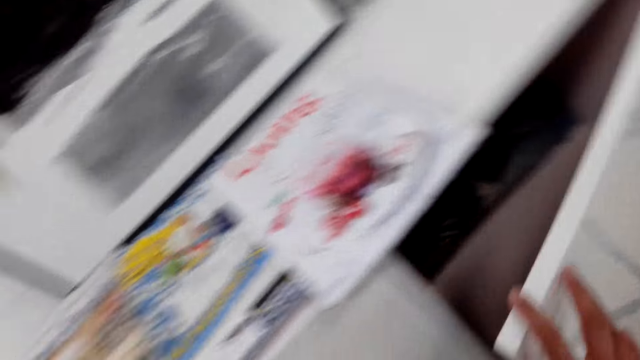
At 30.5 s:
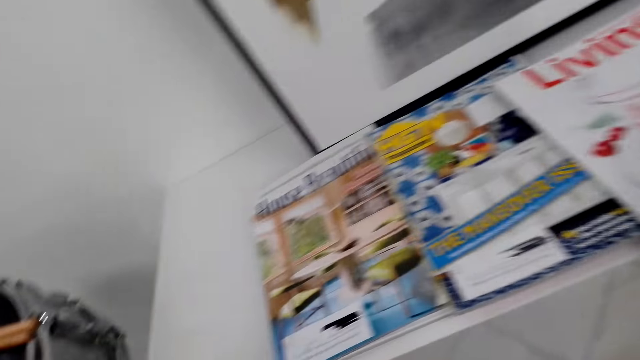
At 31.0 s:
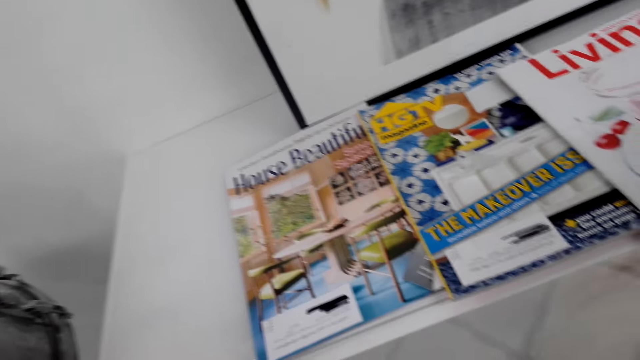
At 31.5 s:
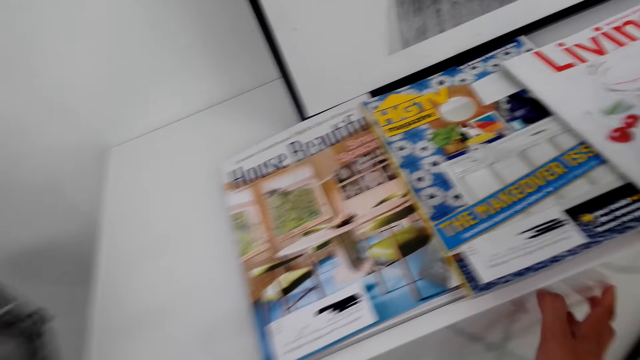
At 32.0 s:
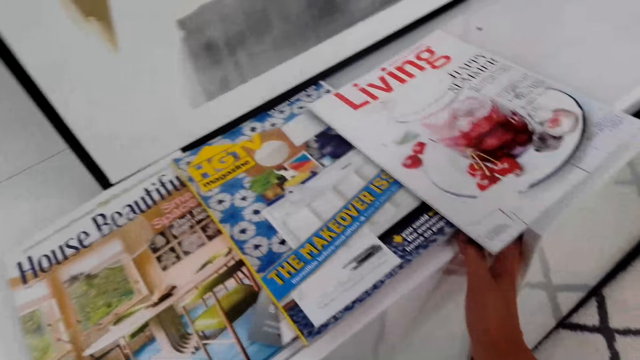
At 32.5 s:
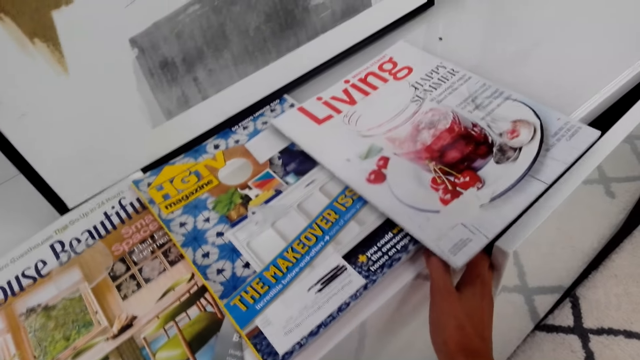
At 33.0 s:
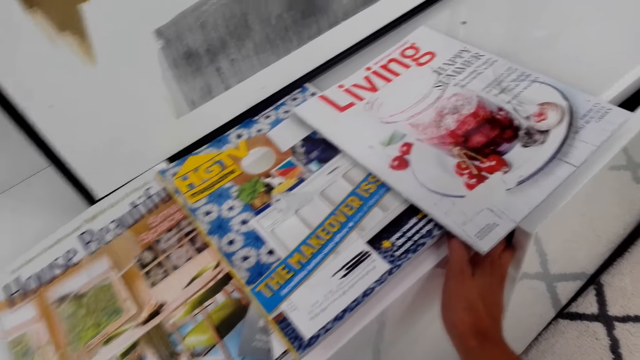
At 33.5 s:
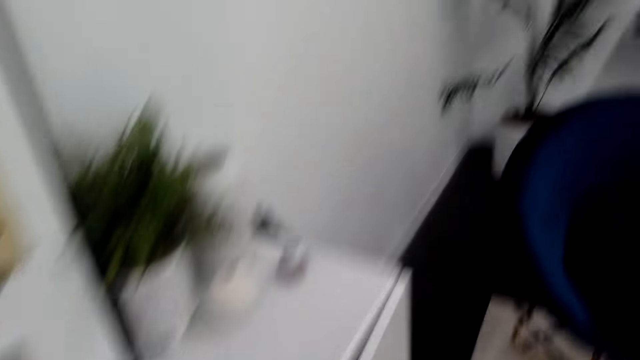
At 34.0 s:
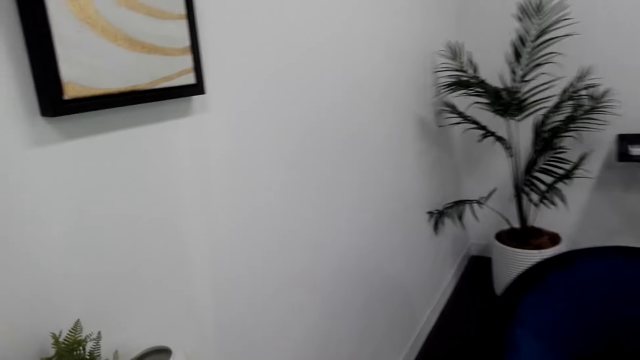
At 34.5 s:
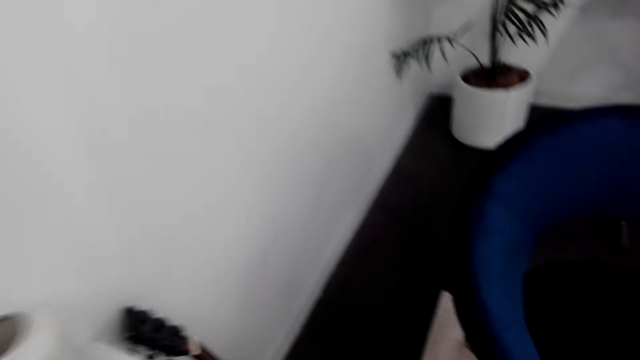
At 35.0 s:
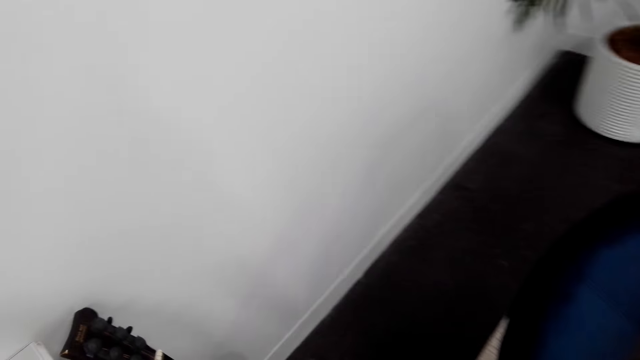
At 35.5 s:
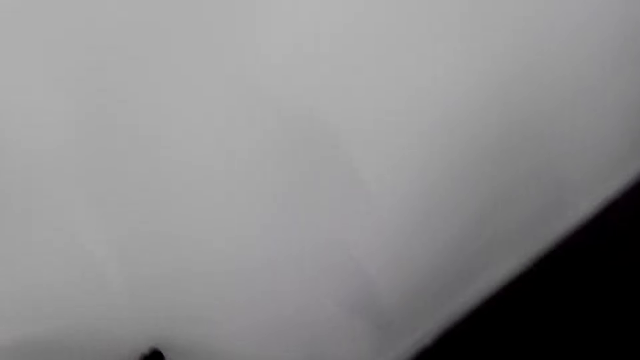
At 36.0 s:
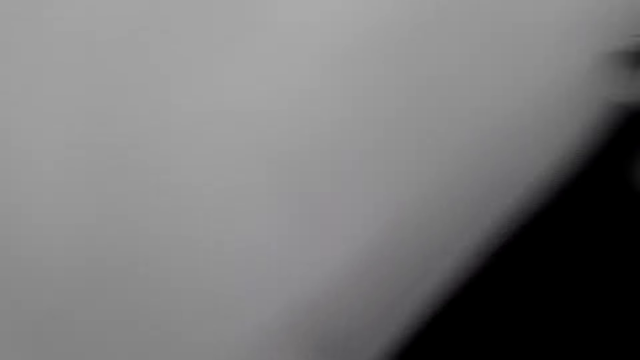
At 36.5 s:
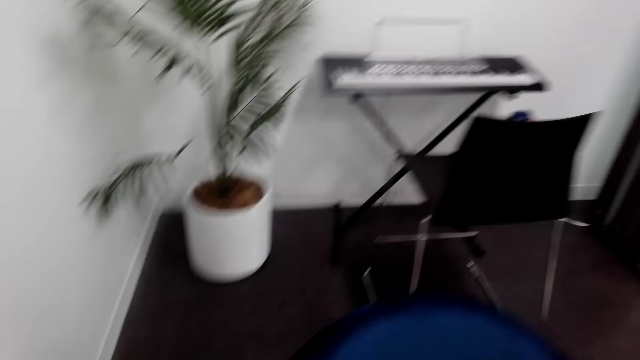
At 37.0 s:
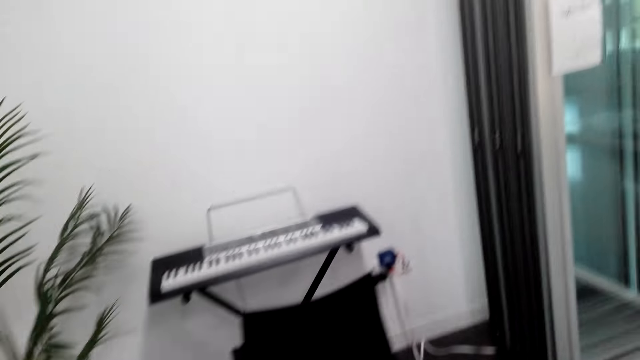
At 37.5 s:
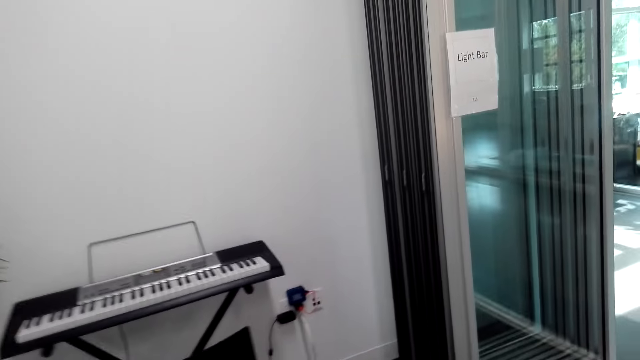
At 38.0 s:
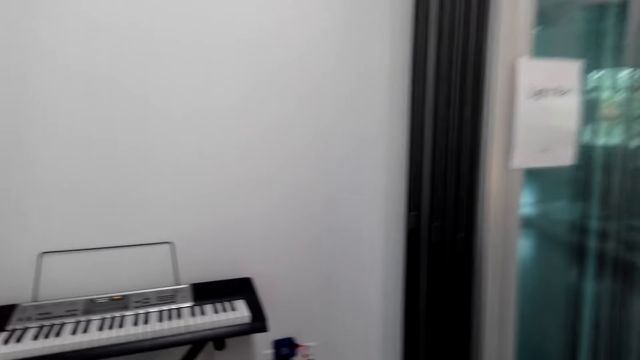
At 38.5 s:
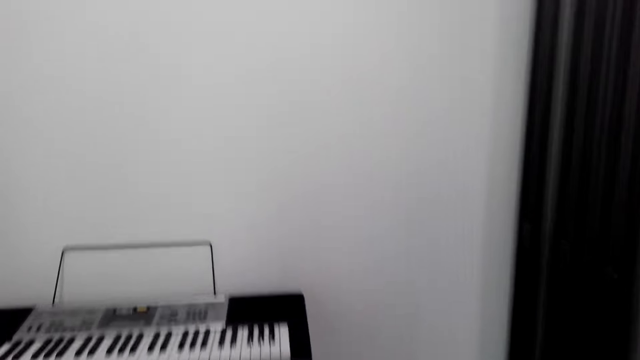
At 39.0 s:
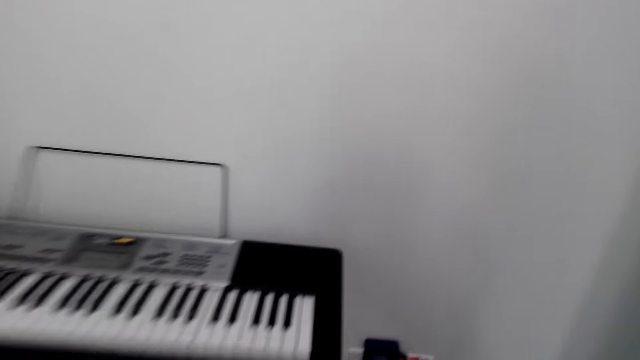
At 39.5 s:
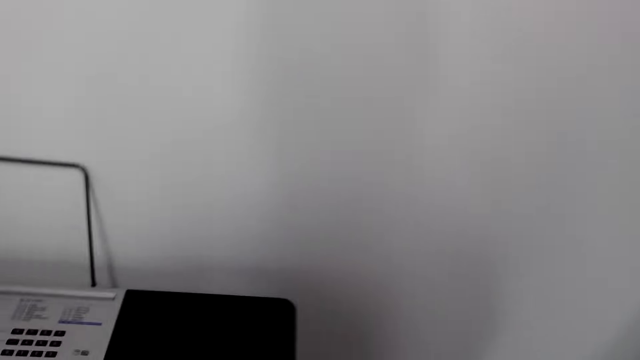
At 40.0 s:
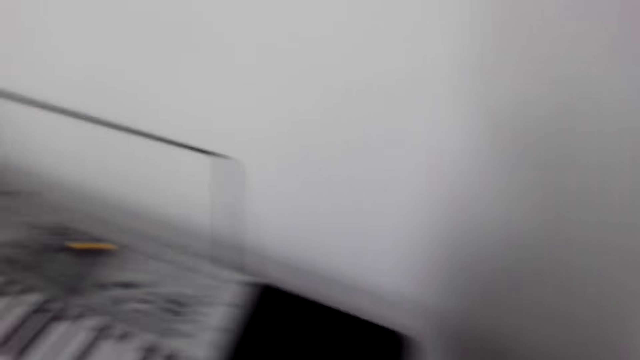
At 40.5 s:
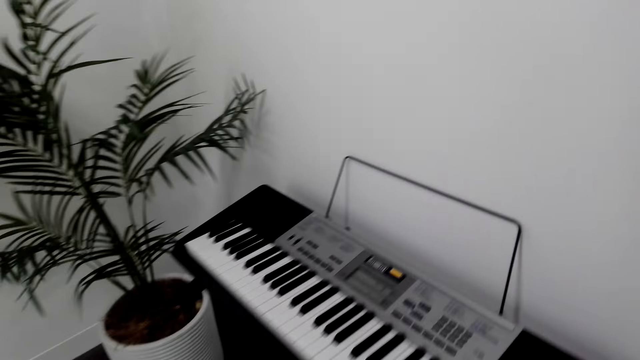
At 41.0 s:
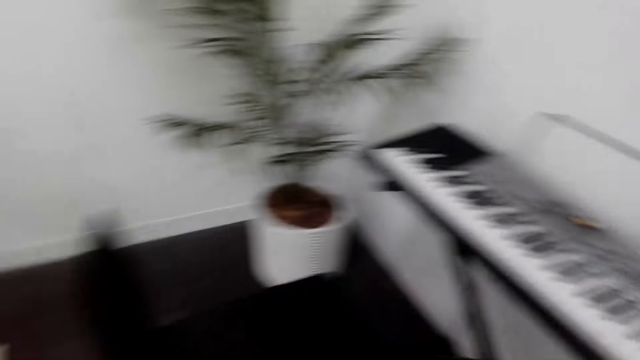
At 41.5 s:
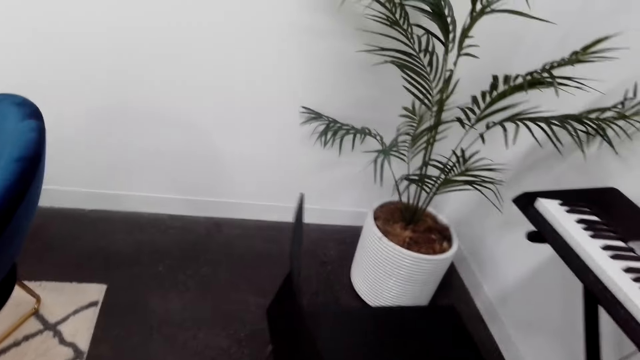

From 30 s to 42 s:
The camera wearer closes the cupboard. They walk.

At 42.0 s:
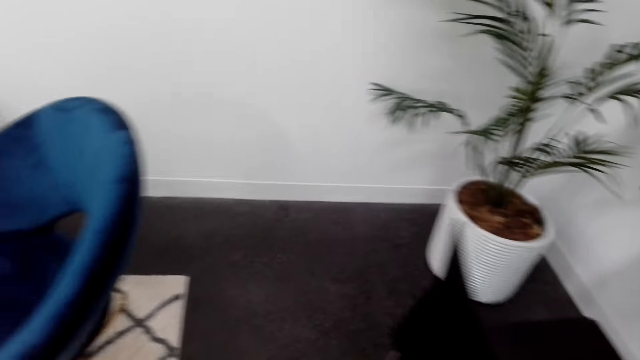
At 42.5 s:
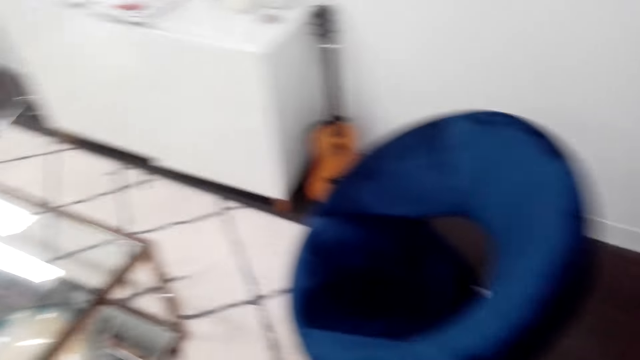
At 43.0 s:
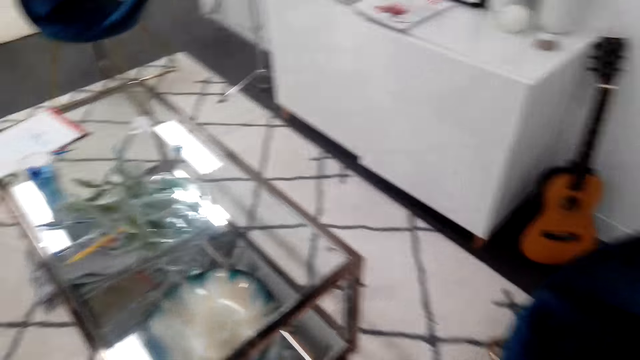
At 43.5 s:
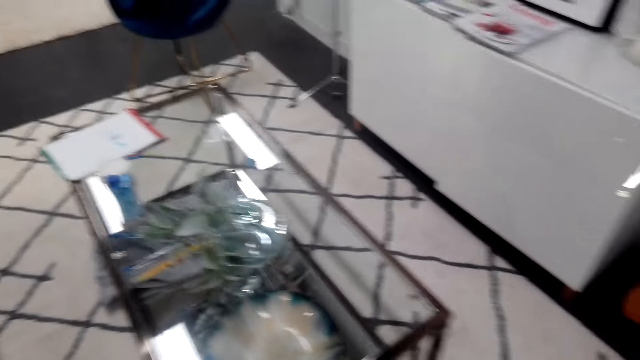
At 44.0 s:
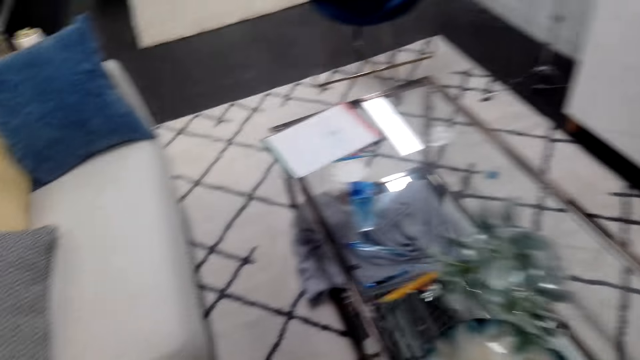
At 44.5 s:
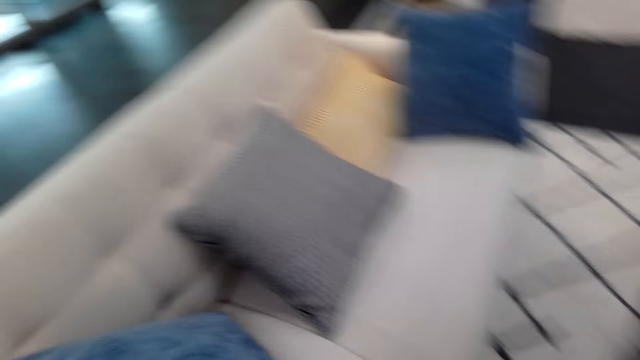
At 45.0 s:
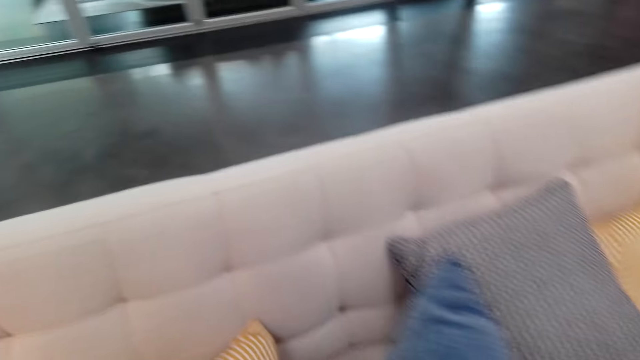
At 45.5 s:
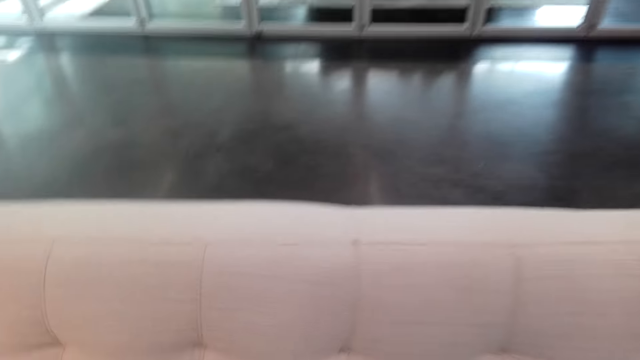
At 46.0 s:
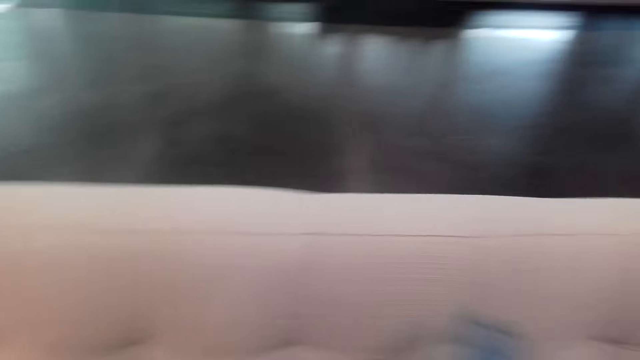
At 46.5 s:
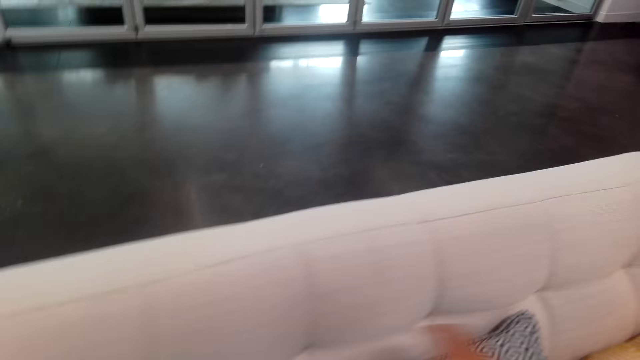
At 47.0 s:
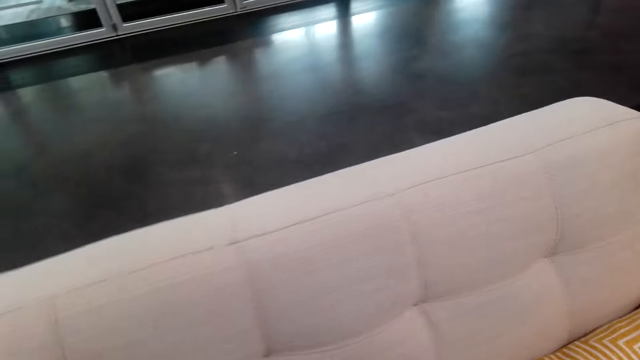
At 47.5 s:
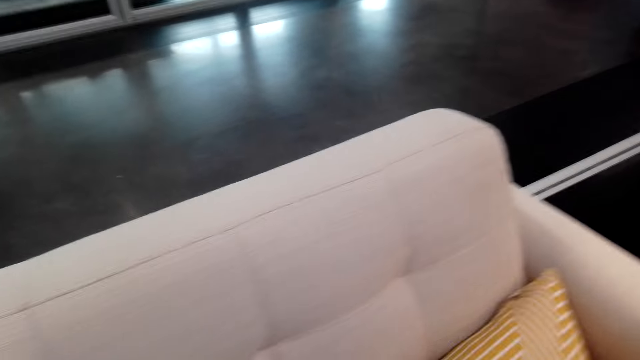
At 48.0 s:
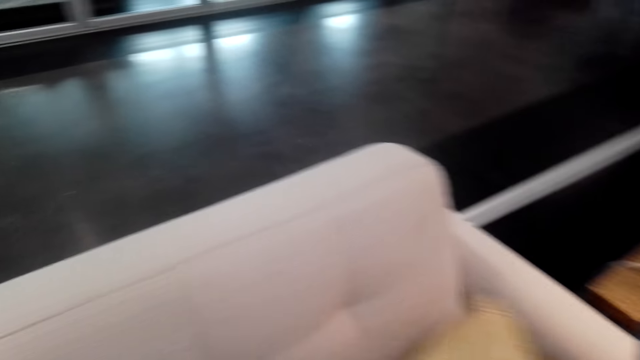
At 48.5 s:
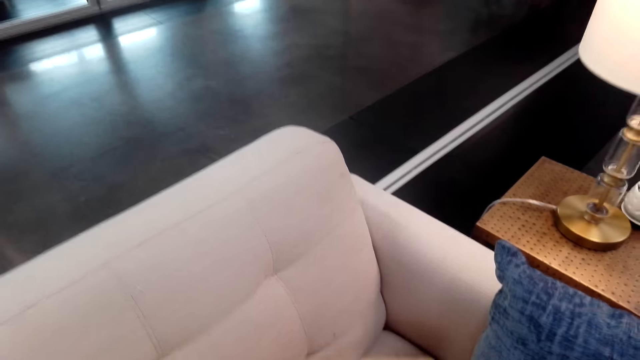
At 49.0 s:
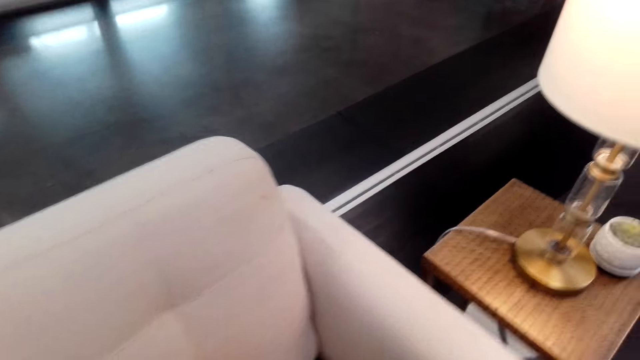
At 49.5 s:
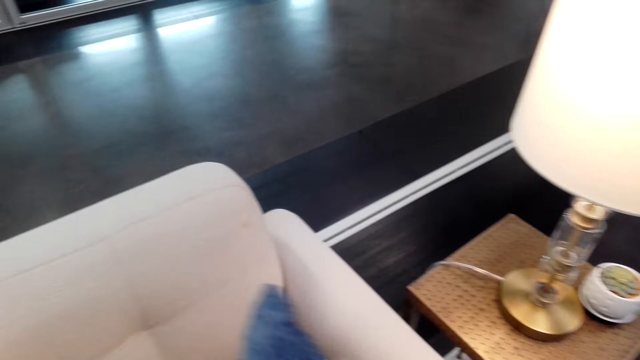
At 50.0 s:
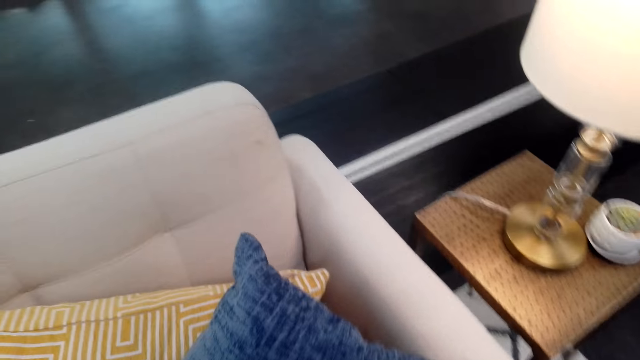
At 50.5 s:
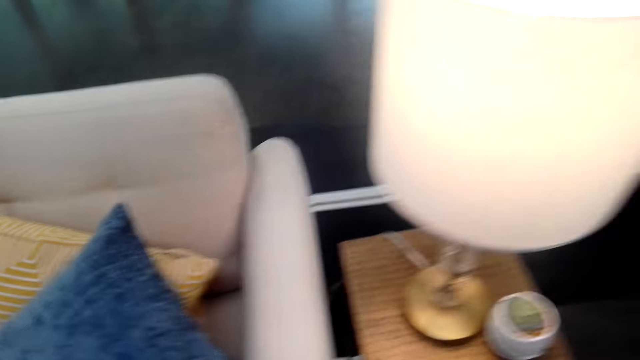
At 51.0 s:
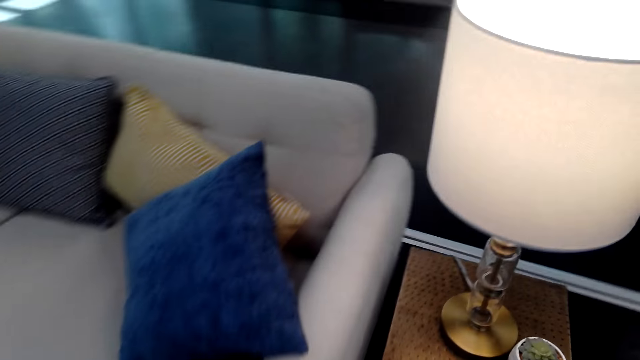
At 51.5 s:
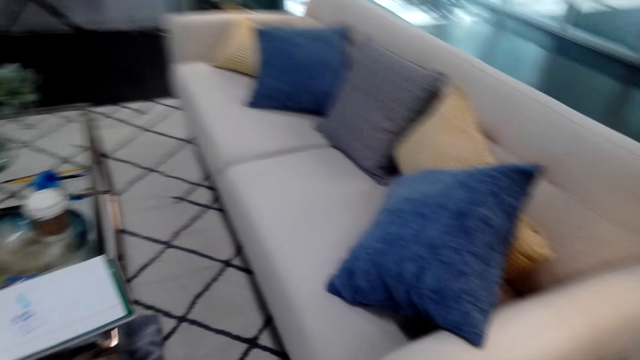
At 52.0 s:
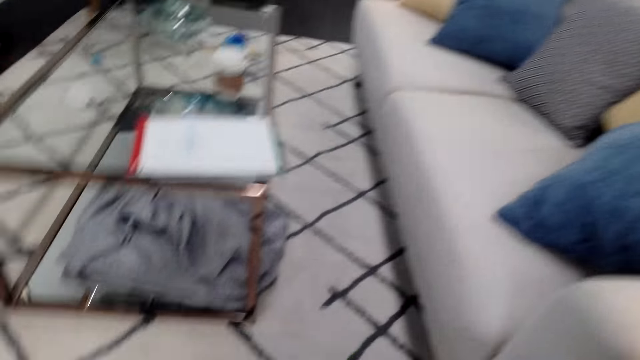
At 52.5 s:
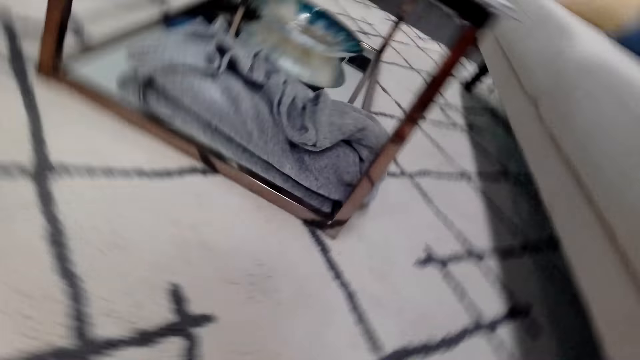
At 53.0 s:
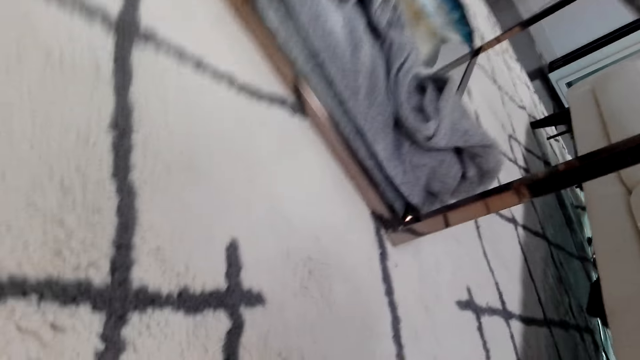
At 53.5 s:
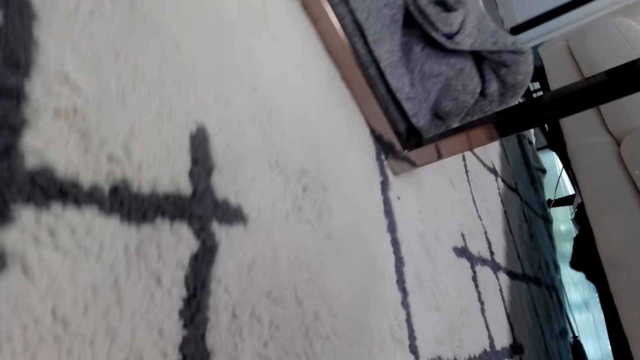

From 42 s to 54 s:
The camera wearer arranges a pillow. They arrange the pillow repeatedly. They look around.
